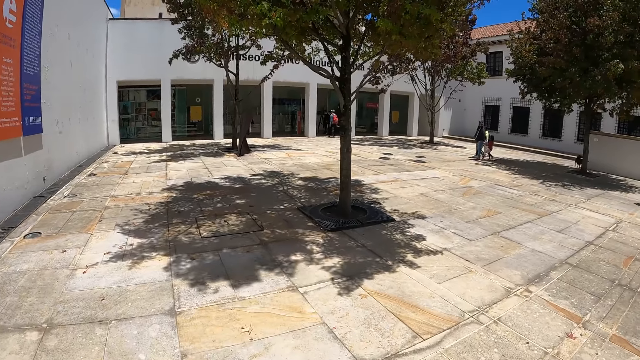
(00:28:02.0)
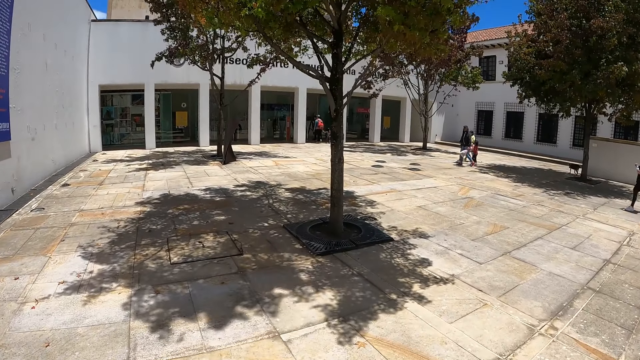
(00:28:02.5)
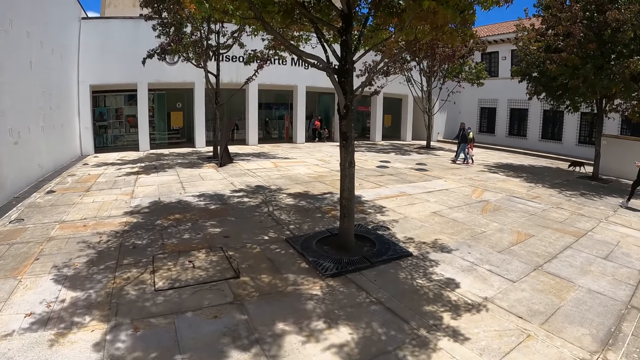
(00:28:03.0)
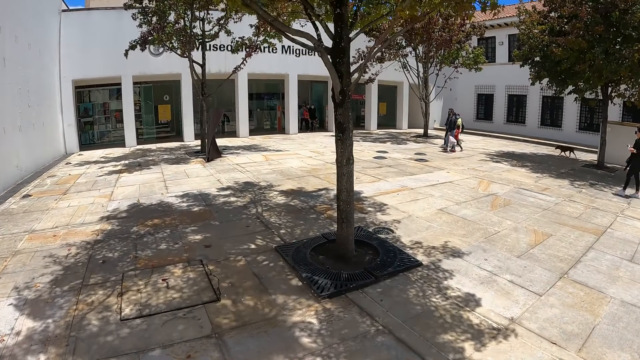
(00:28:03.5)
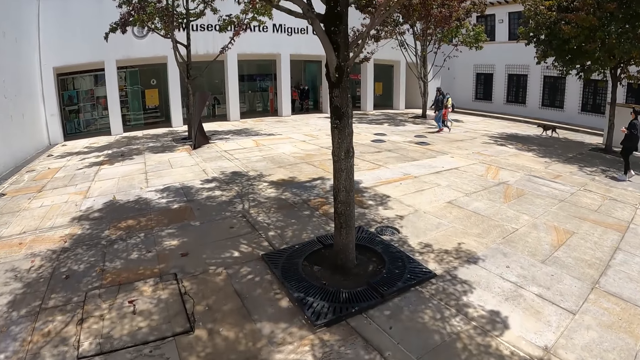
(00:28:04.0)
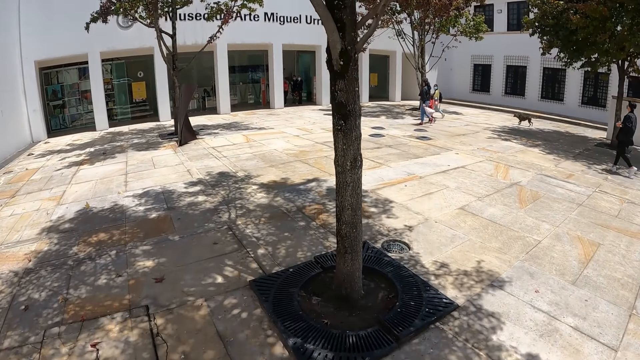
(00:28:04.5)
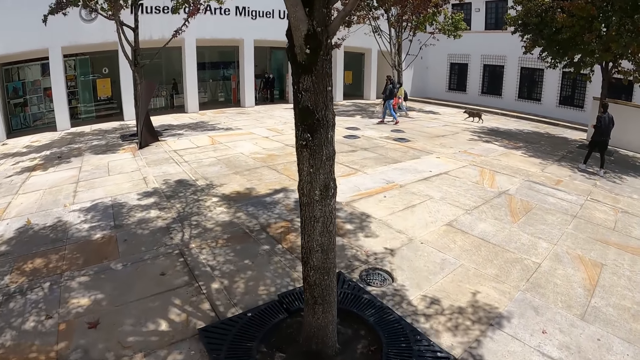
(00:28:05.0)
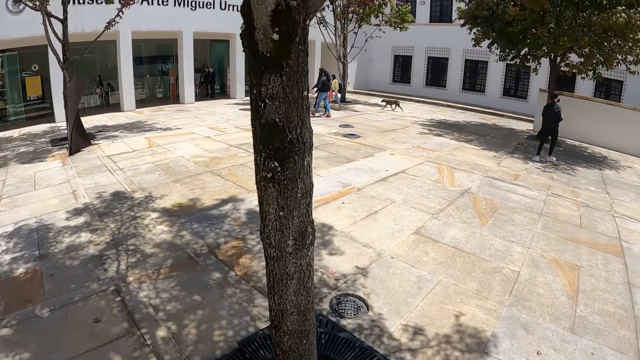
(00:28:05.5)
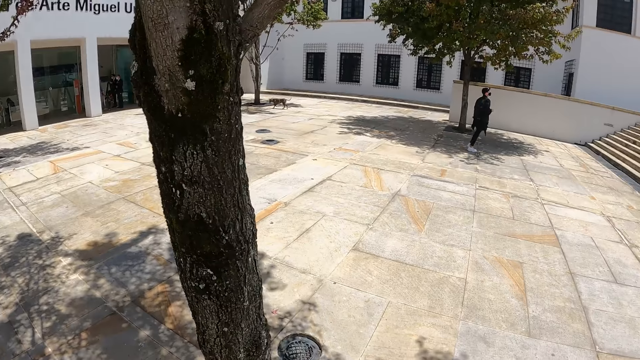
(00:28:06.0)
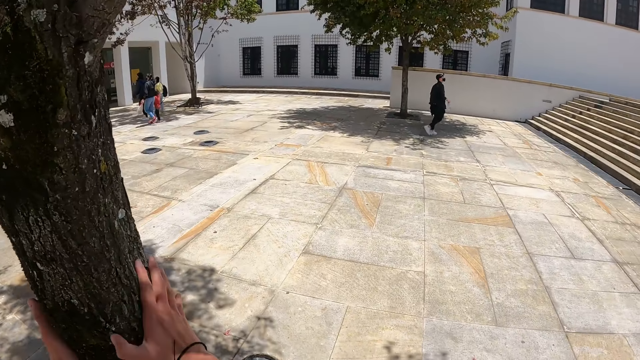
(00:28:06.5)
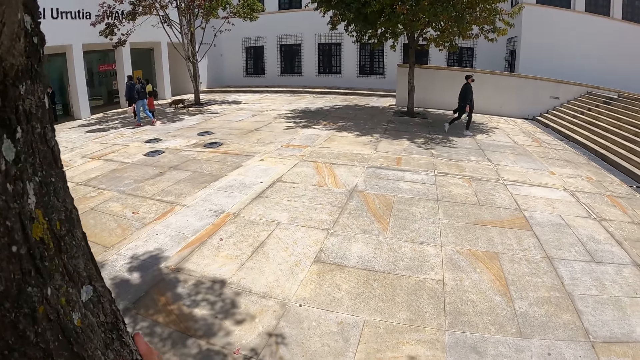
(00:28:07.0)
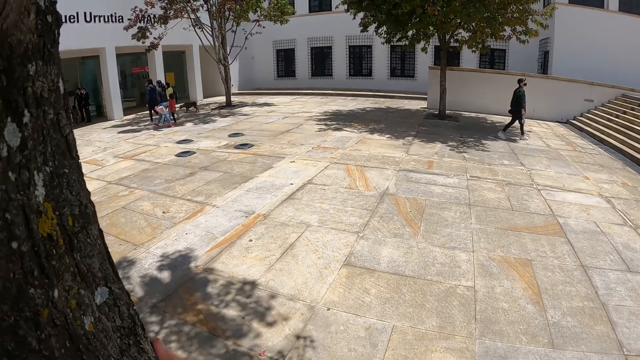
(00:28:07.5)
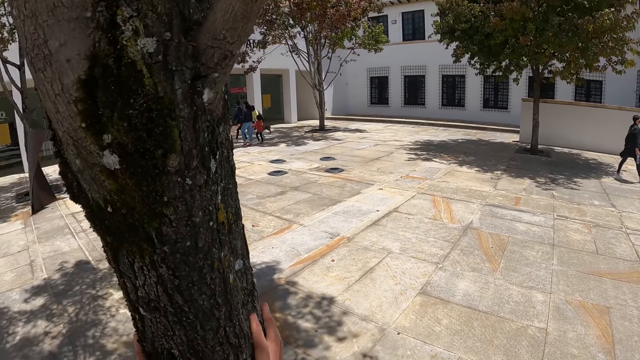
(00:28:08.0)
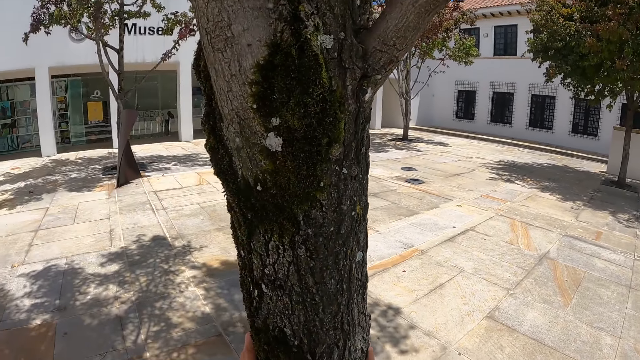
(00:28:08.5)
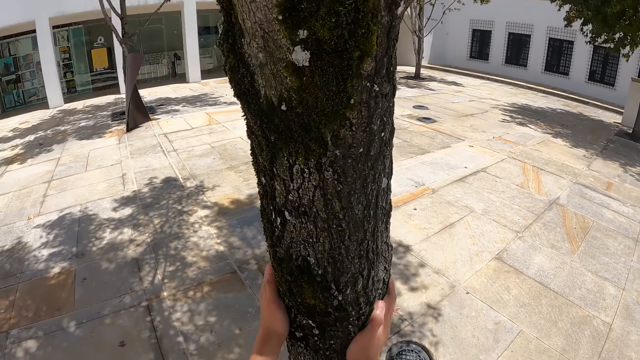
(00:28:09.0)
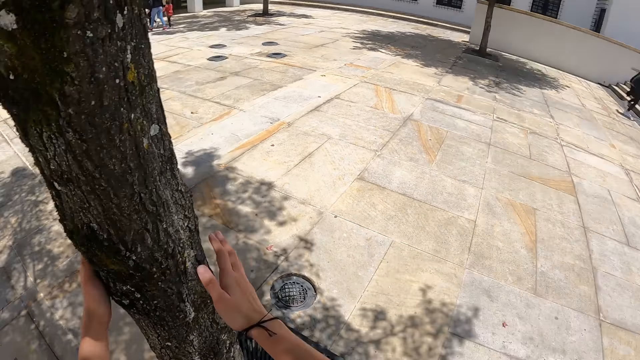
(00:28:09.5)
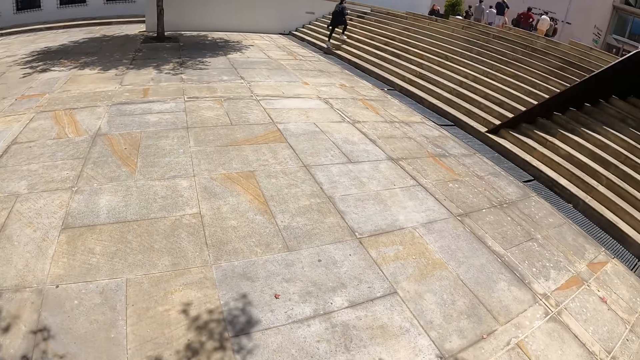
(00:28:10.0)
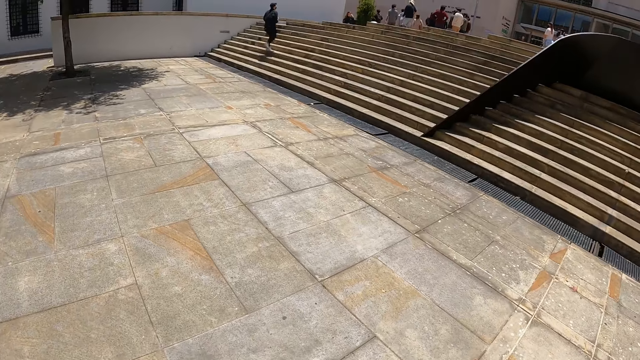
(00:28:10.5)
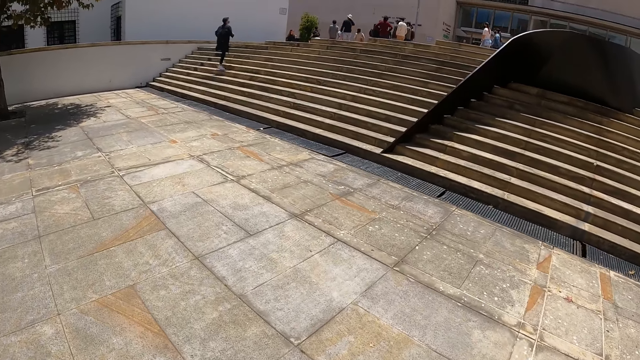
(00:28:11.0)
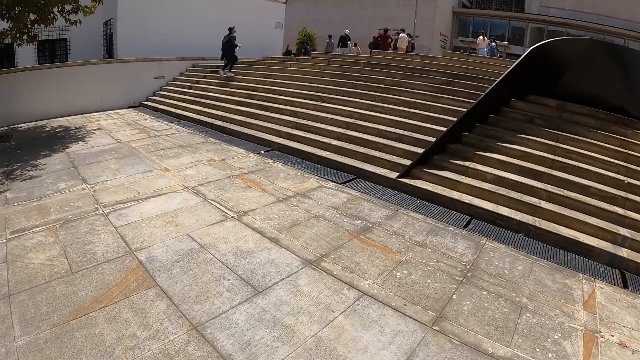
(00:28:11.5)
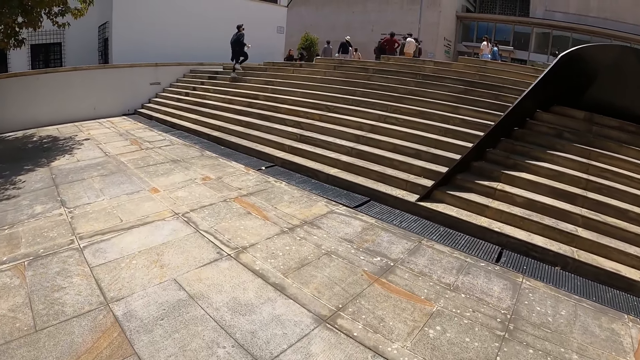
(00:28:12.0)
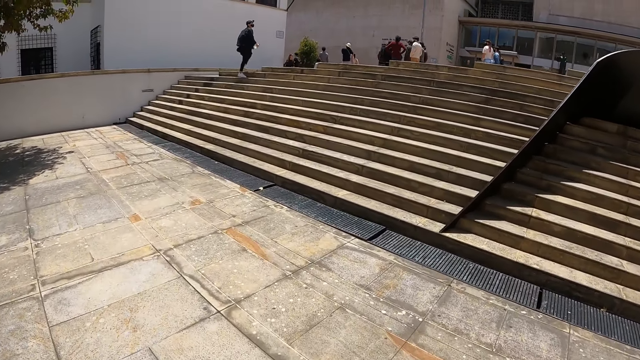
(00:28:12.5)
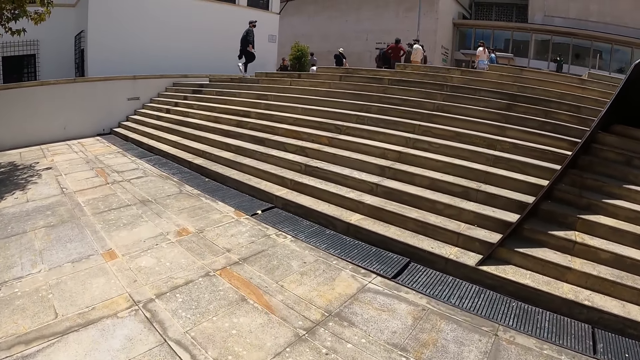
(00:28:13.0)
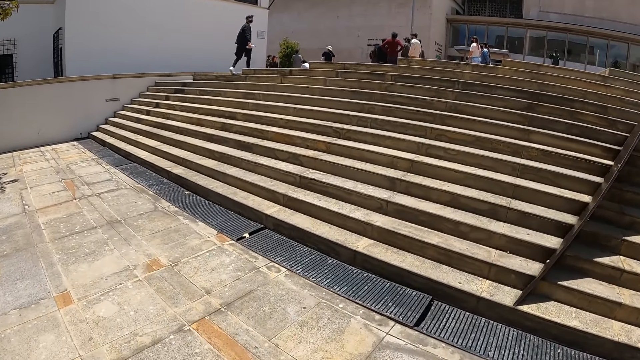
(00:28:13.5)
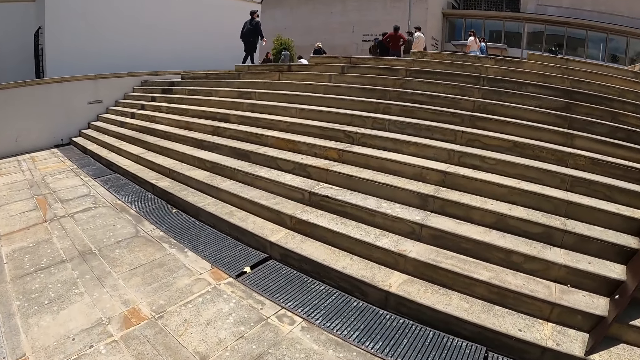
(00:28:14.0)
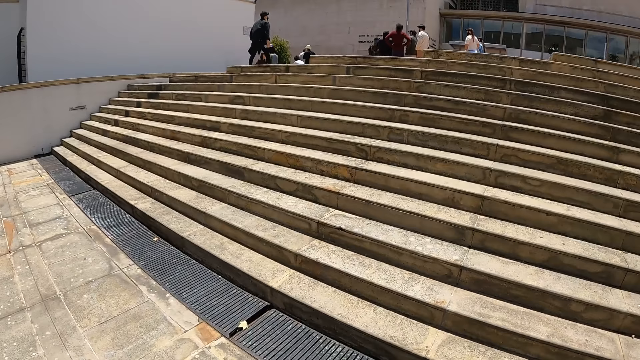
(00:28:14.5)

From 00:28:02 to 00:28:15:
The camera wearer walks. They hold the tree with both hands. They look around. They walk along the pavement.

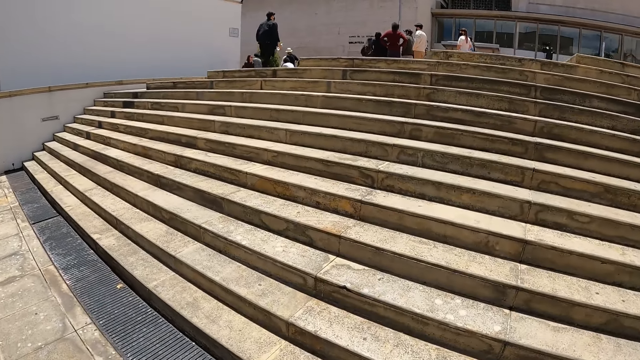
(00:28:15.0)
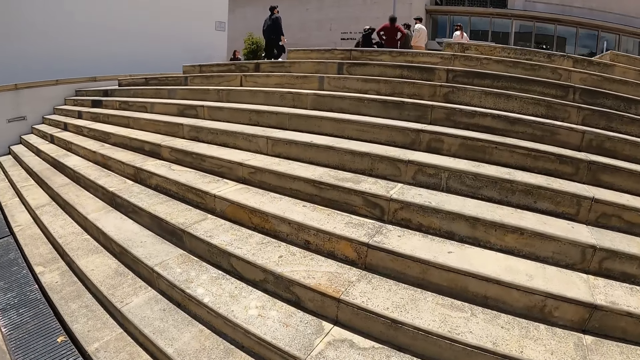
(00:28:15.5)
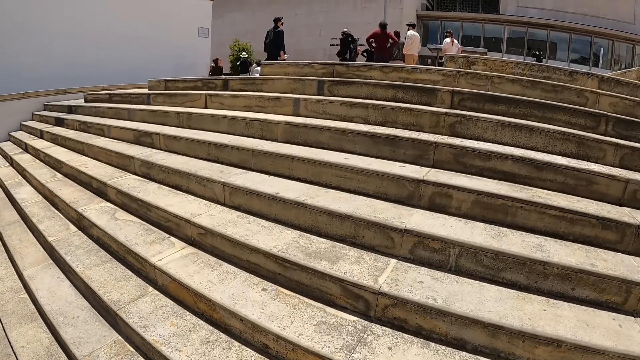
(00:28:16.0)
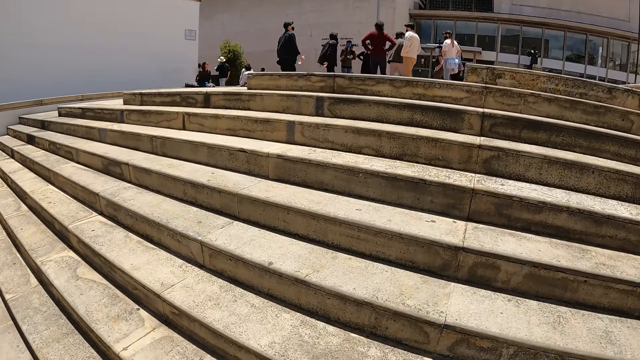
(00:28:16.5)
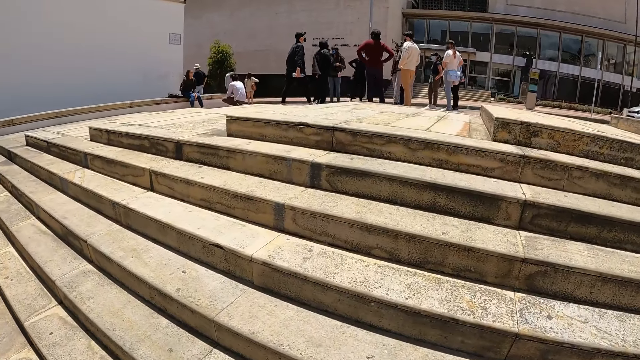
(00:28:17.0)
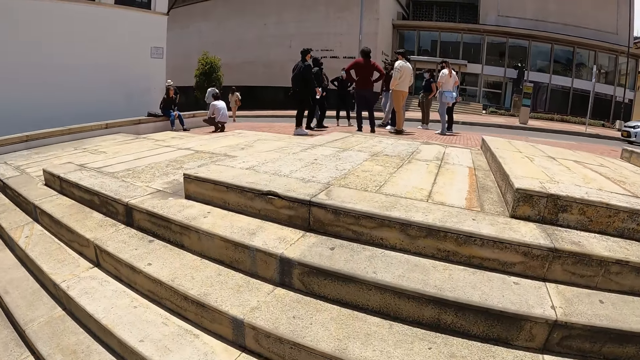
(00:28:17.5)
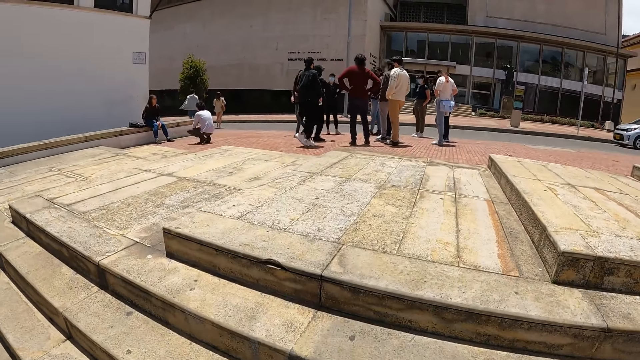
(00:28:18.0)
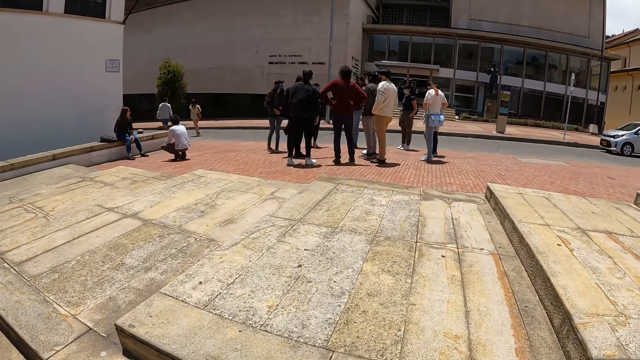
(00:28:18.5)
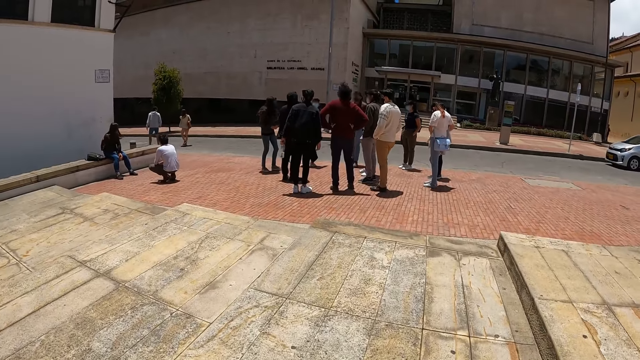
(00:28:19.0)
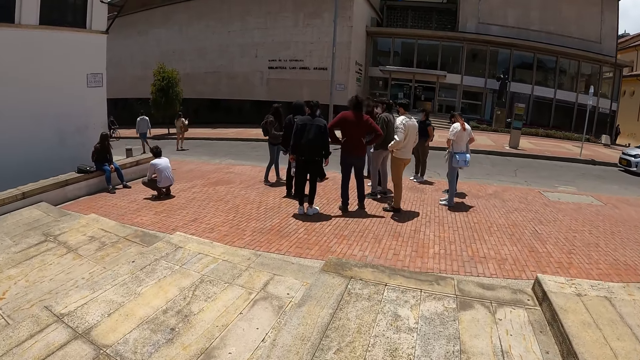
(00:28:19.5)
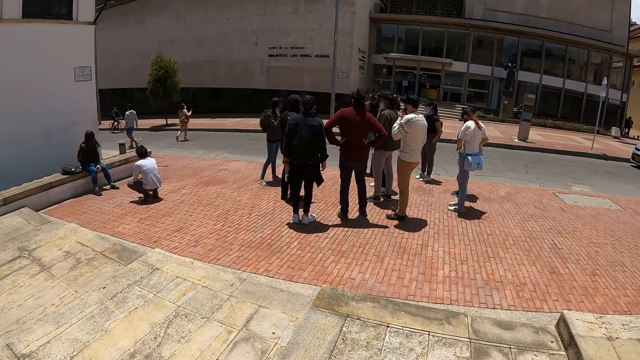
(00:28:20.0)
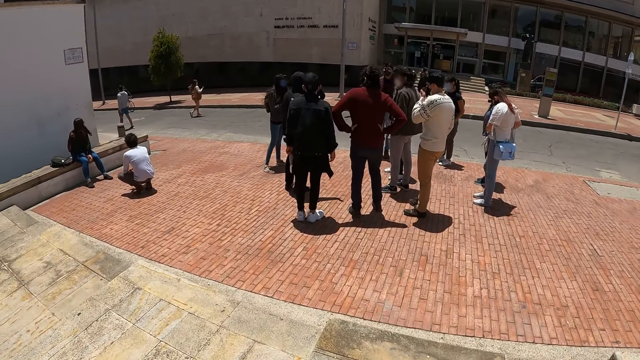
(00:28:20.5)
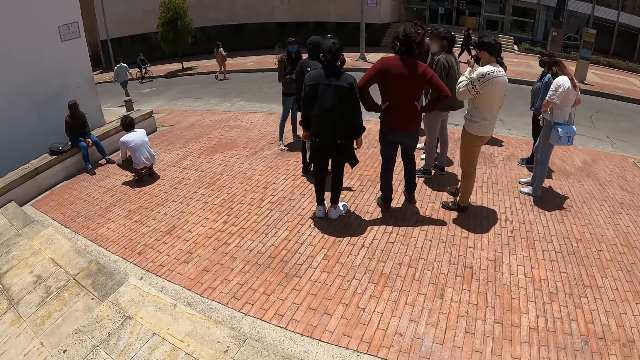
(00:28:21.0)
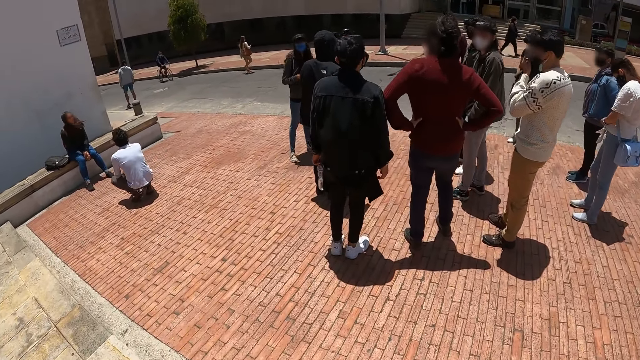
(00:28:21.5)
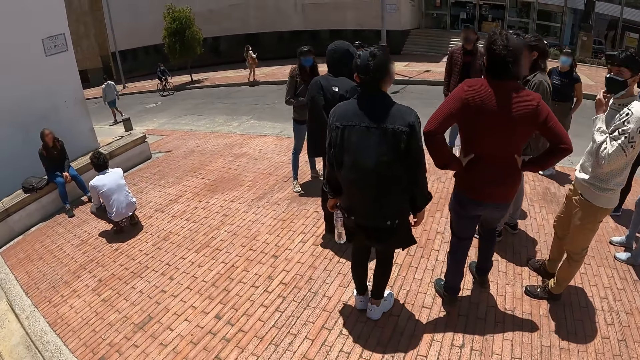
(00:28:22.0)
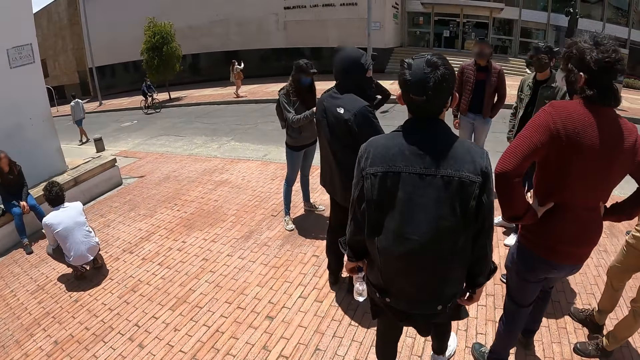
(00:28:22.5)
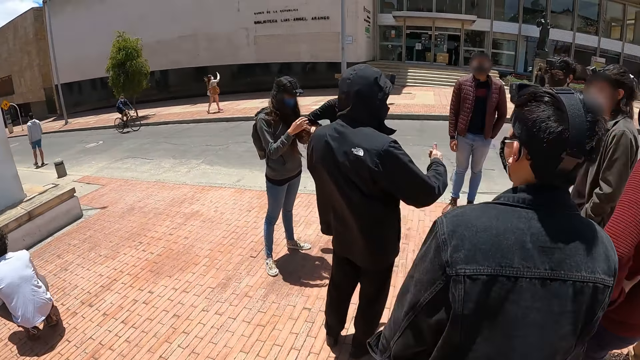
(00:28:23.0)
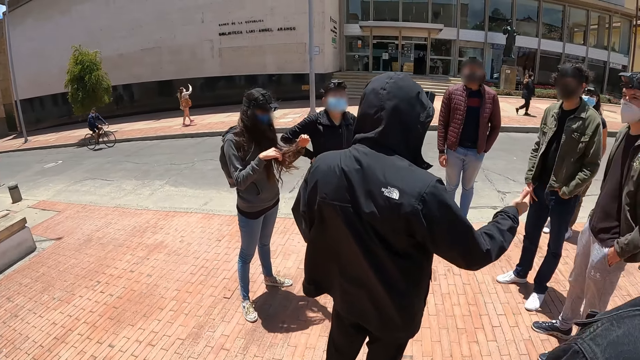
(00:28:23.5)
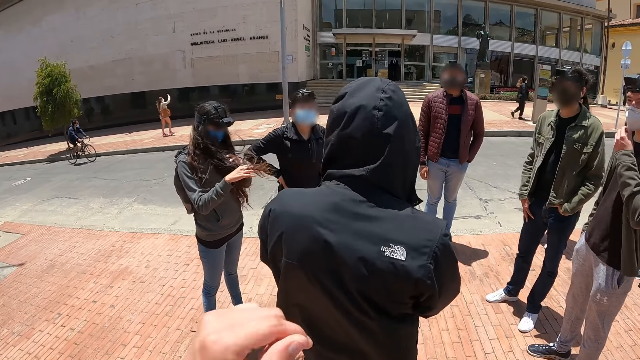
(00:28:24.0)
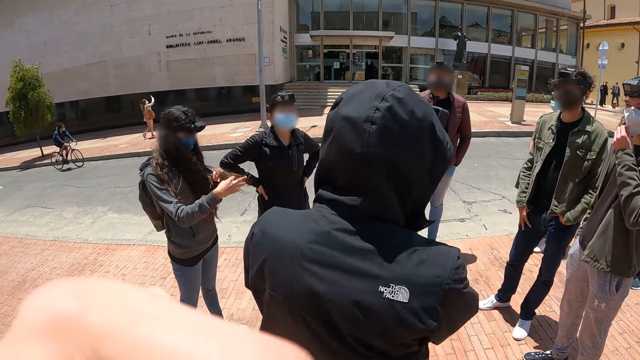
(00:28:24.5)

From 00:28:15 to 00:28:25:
The camera wearer climbs the stairs. They walk.
